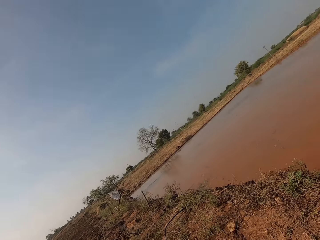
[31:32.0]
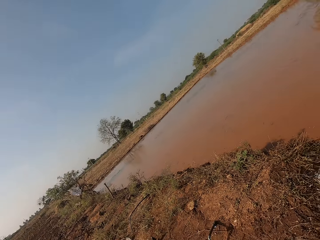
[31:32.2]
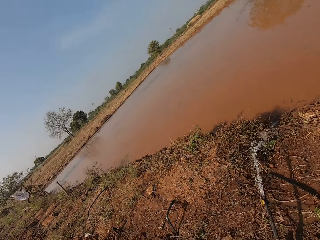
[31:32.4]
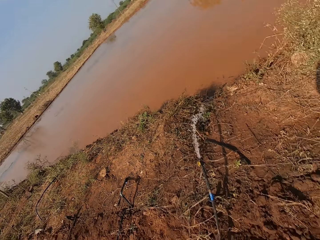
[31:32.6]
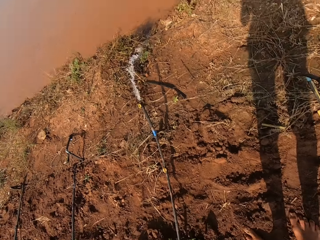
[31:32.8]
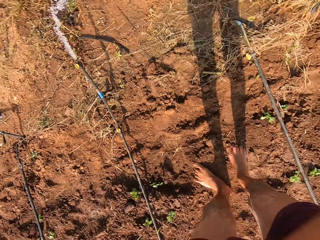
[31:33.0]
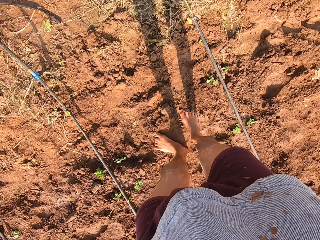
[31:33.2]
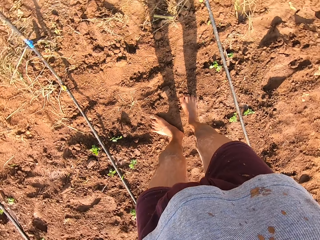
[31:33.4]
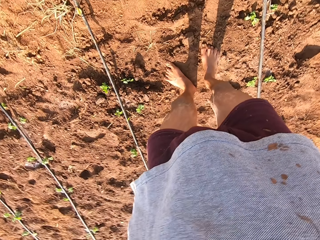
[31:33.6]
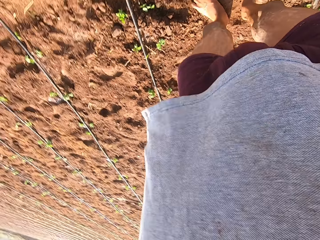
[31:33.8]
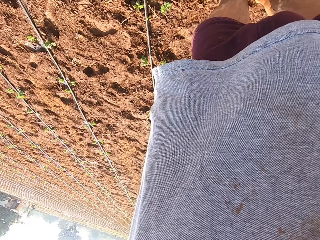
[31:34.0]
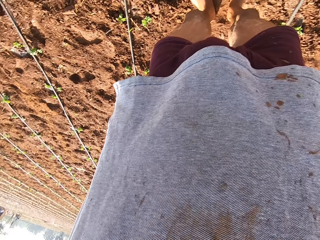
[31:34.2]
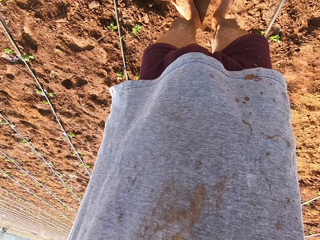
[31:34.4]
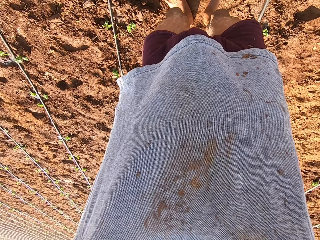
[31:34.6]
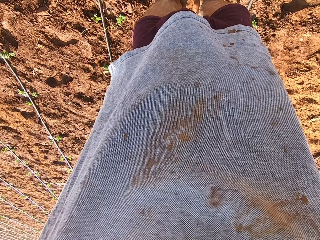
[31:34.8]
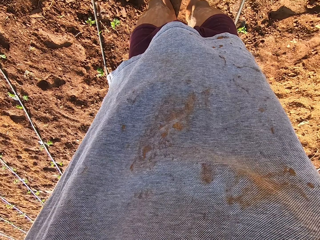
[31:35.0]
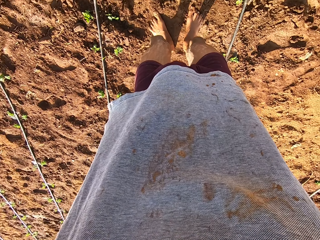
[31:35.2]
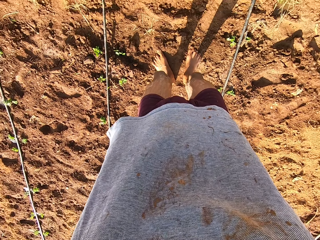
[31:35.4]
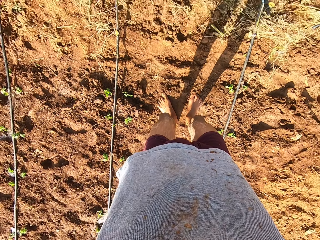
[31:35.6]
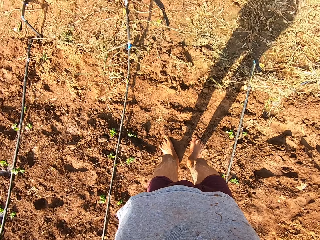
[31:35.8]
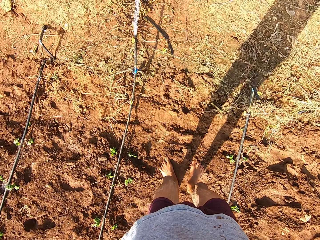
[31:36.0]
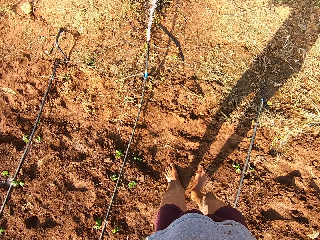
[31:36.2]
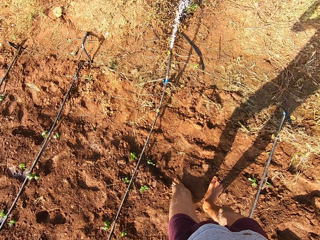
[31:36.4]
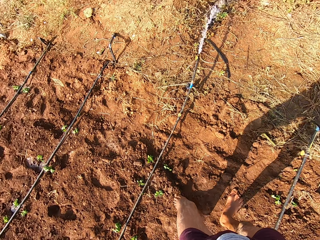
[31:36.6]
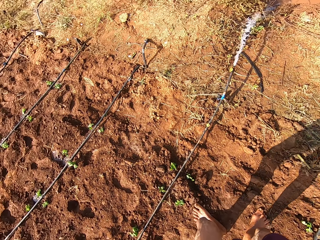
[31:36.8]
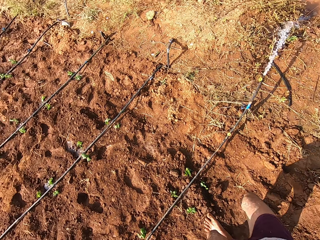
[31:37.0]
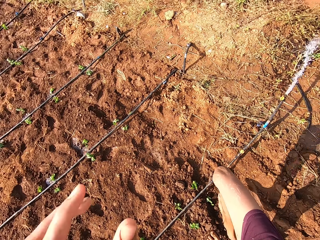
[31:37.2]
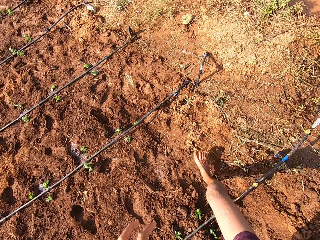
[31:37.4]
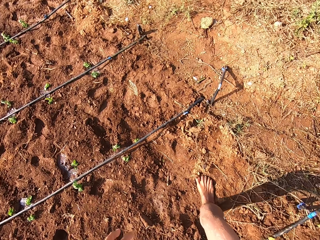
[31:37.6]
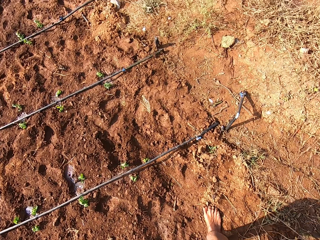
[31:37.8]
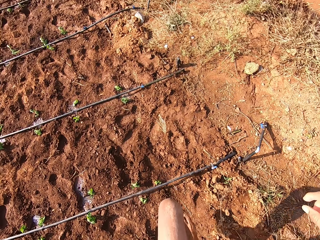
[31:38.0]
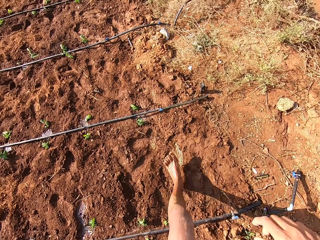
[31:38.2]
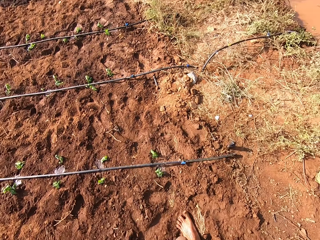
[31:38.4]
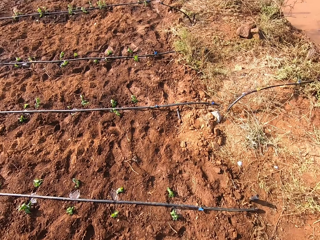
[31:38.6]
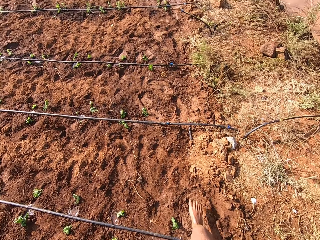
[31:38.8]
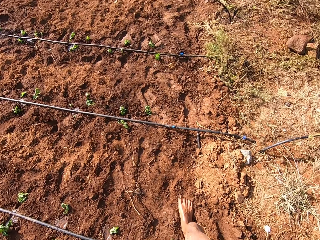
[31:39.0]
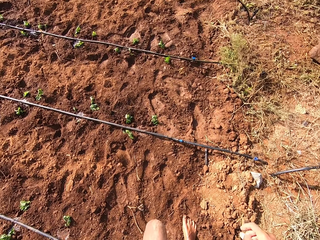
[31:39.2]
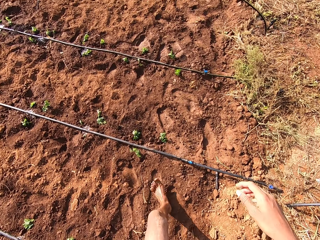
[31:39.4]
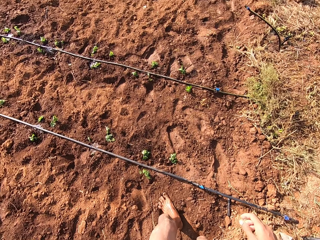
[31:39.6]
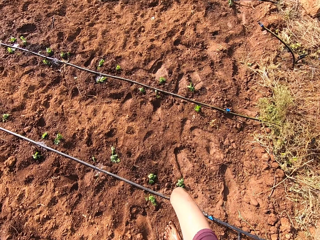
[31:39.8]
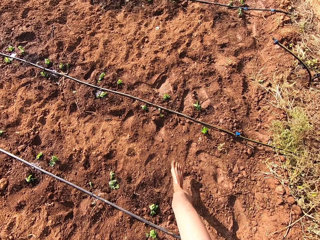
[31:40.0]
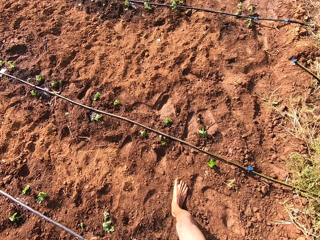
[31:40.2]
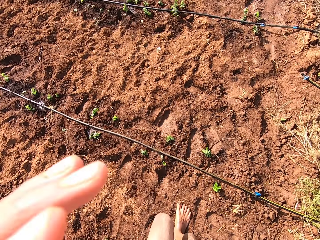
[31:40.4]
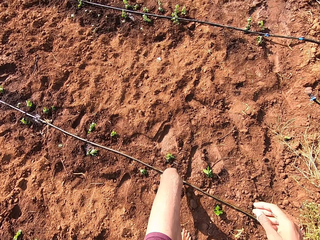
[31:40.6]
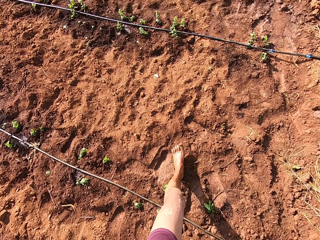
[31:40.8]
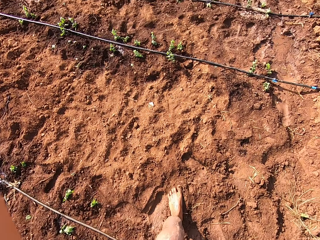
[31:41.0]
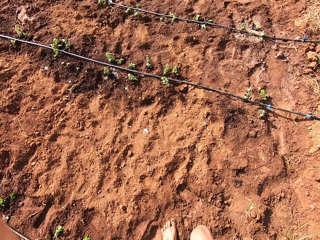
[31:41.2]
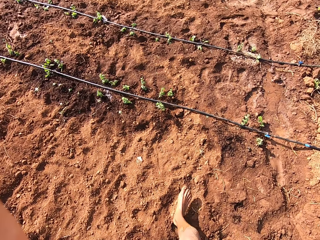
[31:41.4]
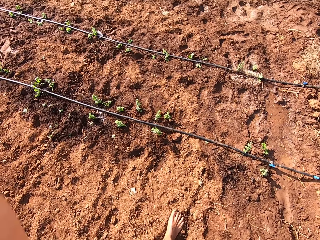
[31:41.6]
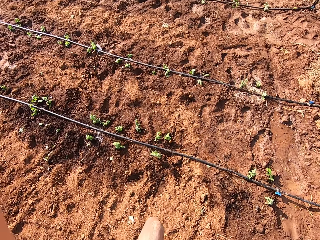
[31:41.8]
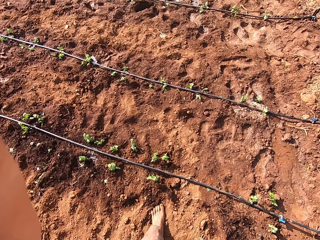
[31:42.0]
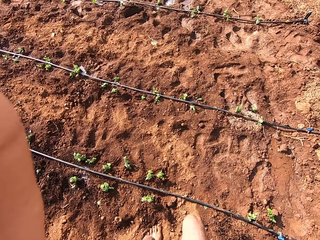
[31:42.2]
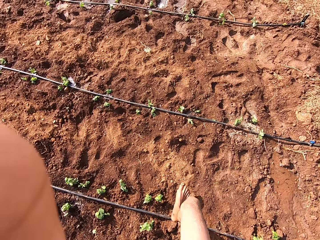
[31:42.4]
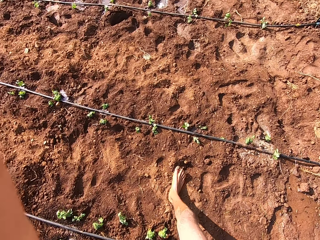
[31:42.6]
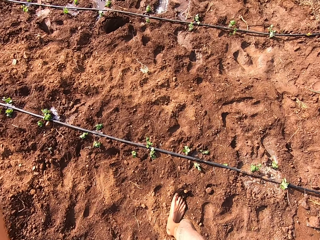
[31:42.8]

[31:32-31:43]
The camera wearer looks around. They put on the camera. They walk.

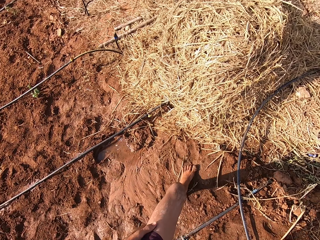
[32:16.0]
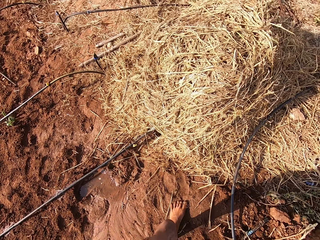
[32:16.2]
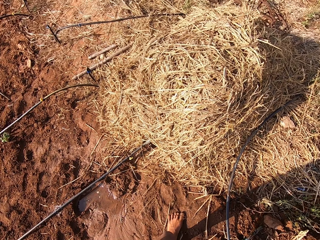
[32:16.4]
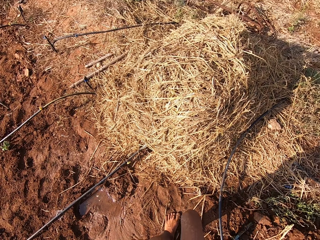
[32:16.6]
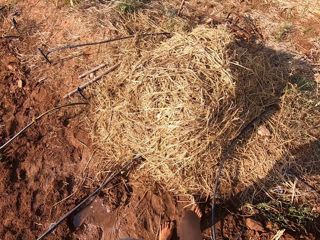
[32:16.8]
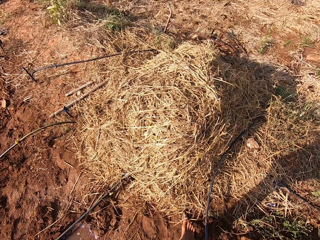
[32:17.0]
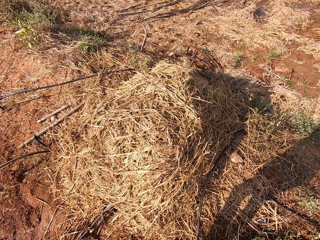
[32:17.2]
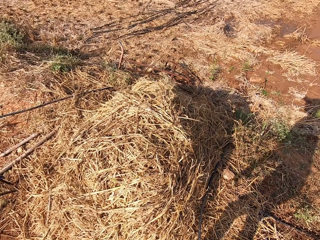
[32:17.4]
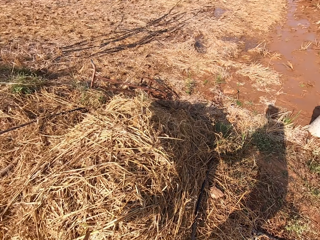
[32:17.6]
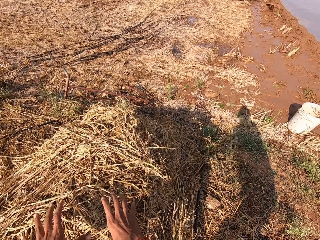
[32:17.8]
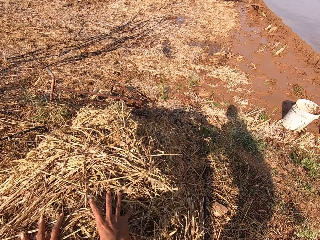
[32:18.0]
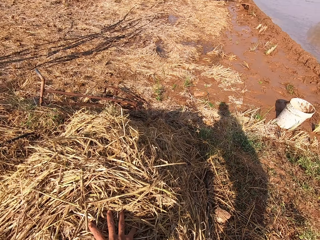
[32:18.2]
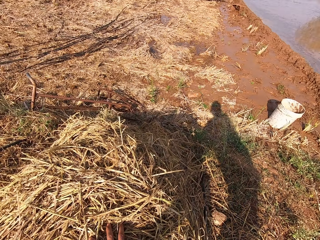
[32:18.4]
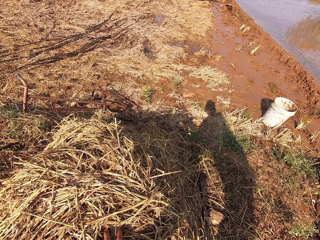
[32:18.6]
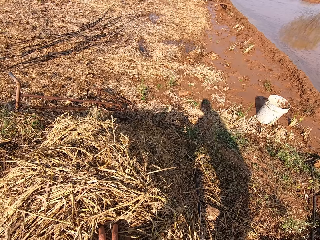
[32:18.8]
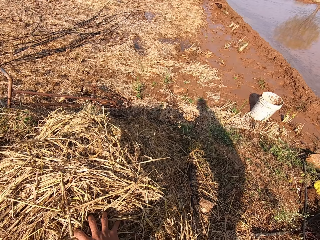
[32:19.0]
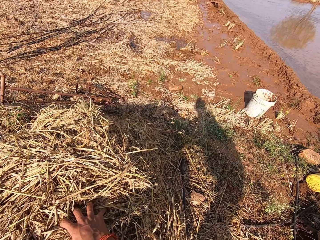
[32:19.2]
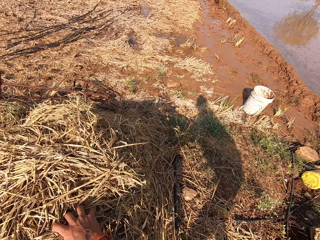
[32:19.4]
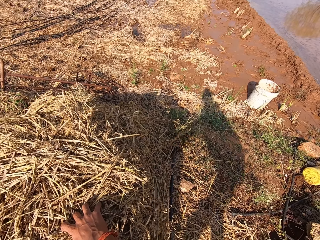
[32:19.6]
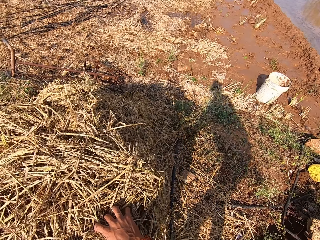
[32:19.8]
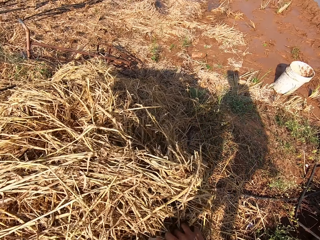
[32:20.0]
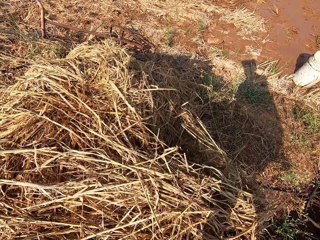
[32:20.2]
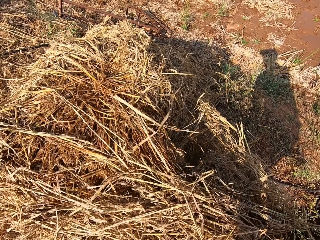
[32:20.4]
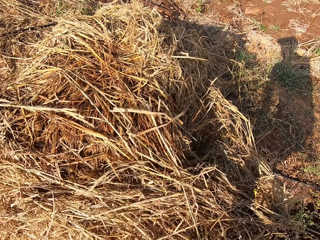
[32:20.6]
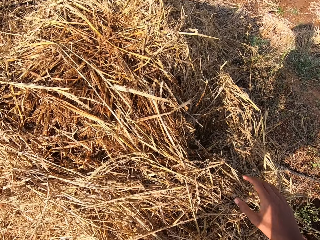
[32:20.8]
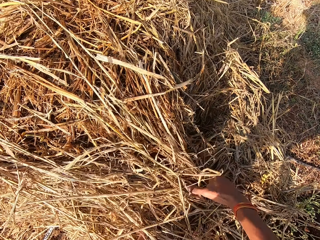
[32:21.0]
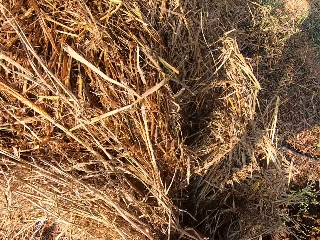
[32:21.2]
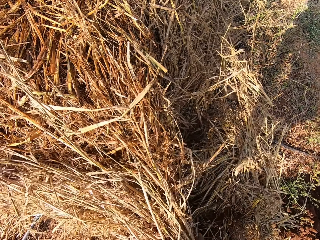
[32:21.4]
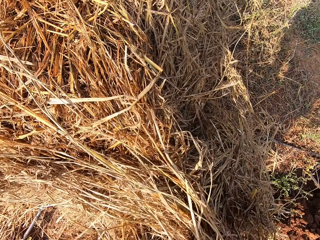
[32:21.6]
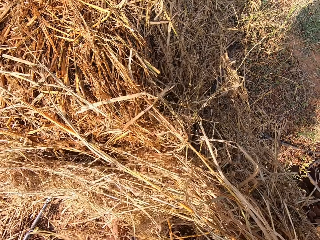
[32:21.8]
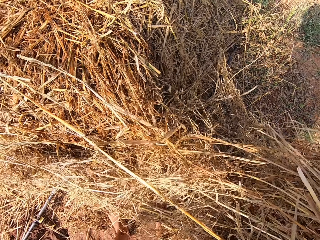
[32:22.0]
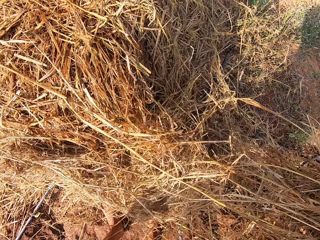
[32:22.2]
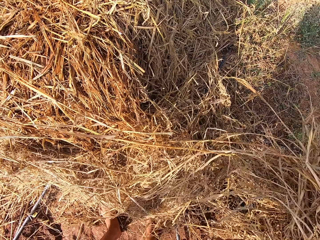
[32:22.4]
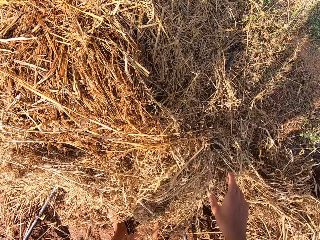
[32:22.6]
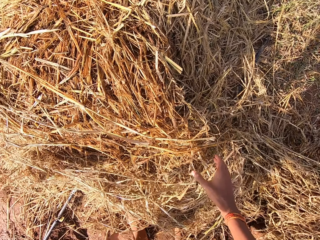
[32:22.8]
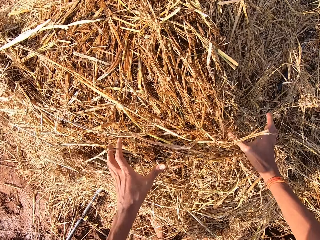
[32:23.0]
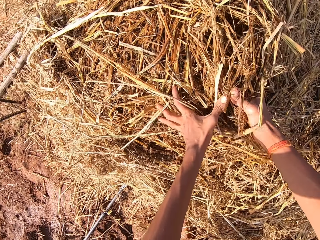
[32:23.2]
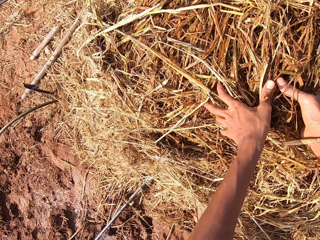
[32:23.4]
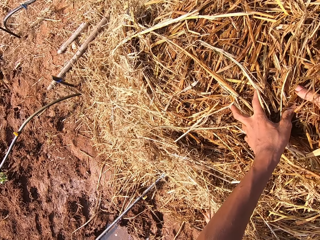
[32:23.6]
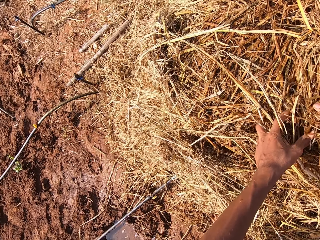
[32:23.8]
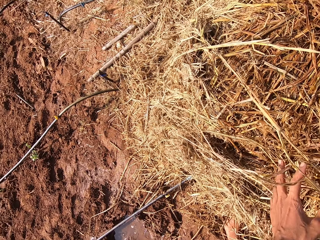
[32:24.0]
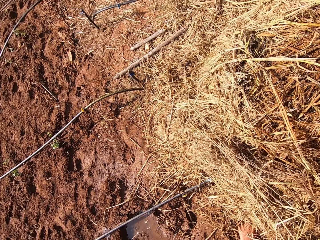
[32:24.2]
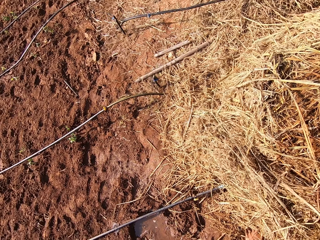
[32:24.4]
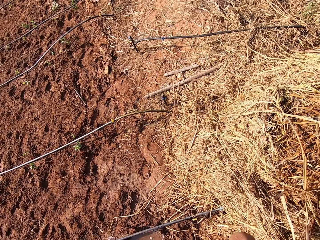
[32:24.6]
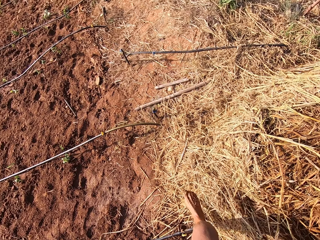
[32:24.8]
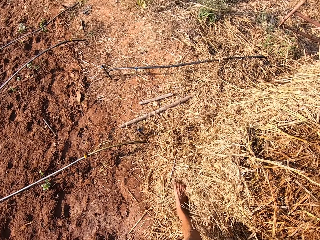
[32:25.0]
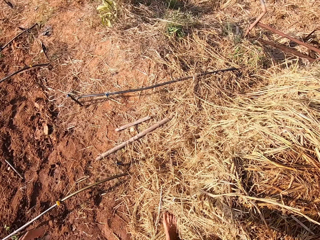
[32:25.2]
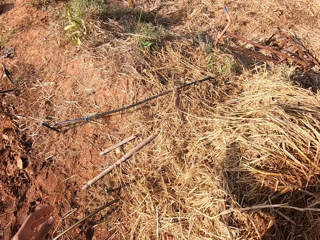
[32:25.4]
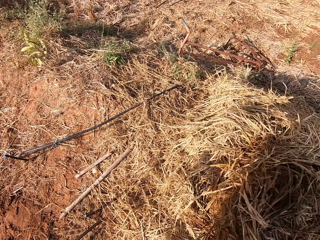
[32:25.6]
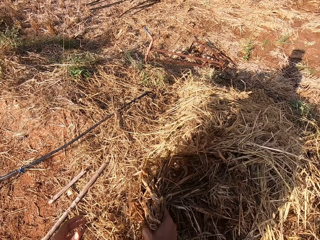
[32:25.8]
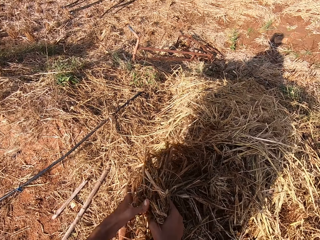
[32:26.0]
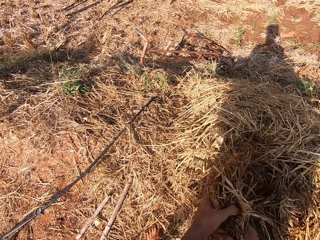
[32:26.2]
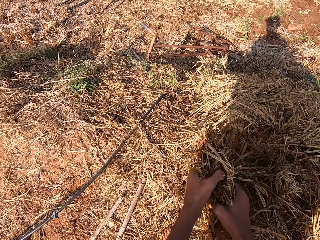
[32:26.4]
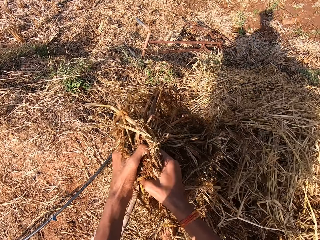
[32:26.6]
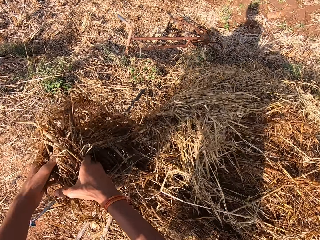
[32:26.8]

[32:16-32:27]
The camera wearer moves grass from a sack to the ground with both hands. They remove the grass on the sack.
